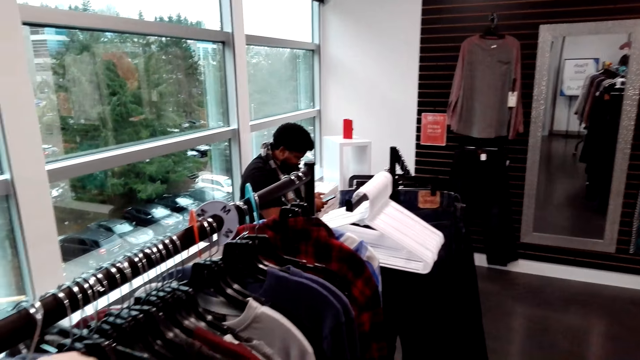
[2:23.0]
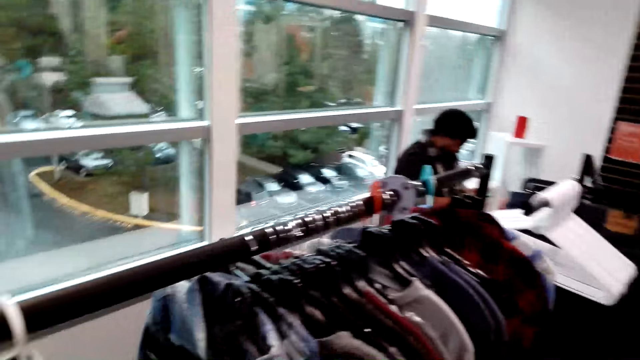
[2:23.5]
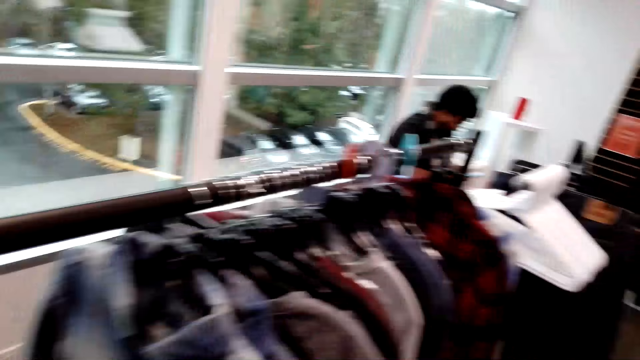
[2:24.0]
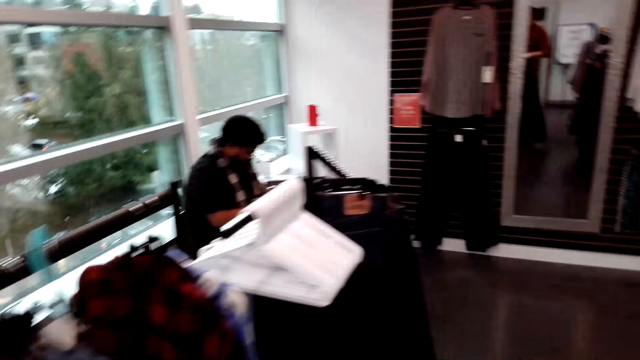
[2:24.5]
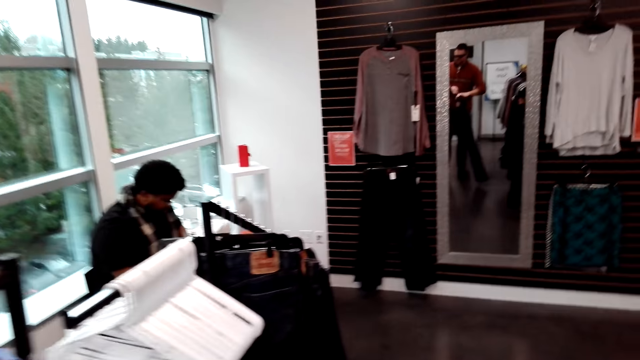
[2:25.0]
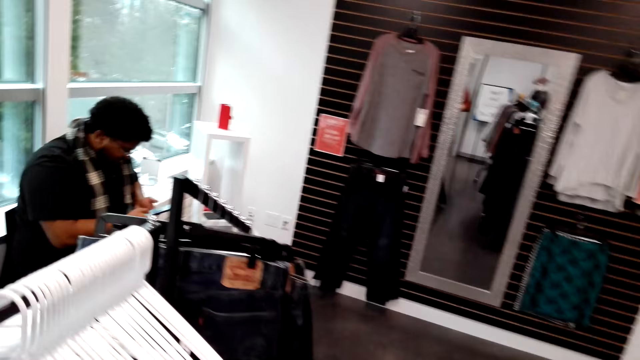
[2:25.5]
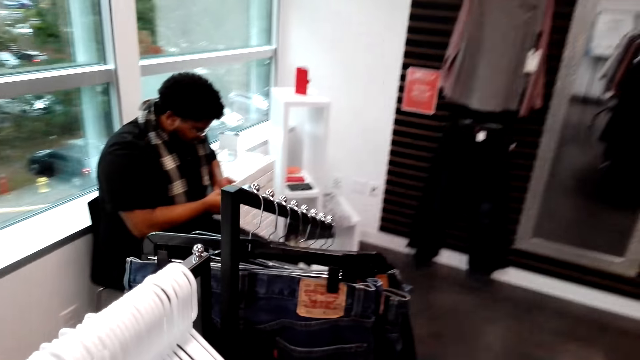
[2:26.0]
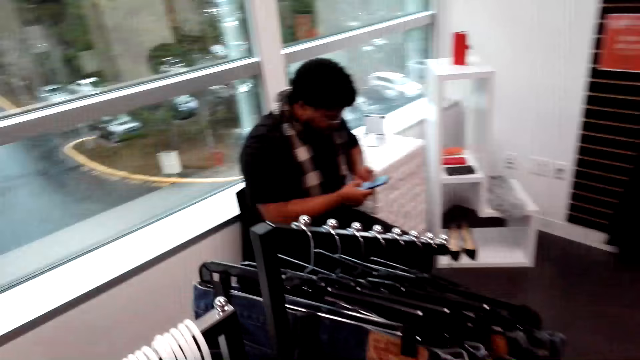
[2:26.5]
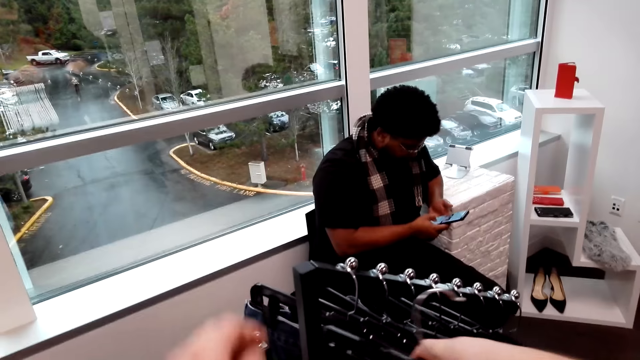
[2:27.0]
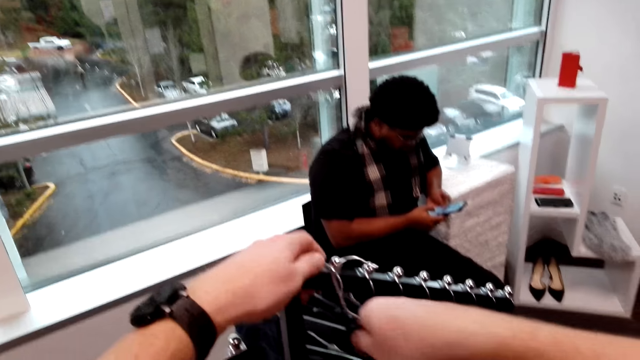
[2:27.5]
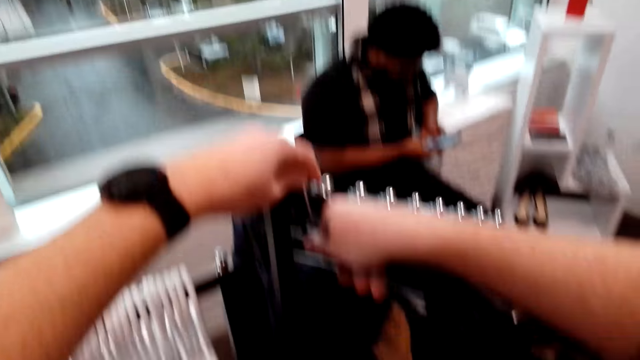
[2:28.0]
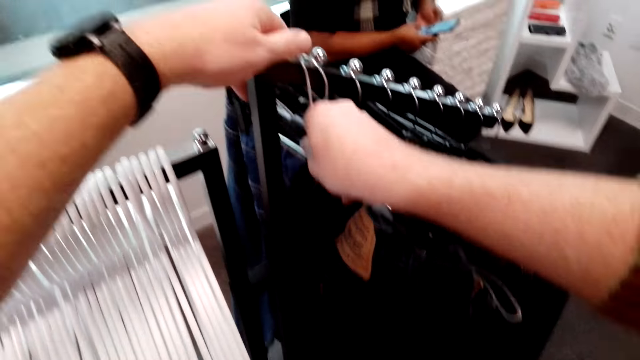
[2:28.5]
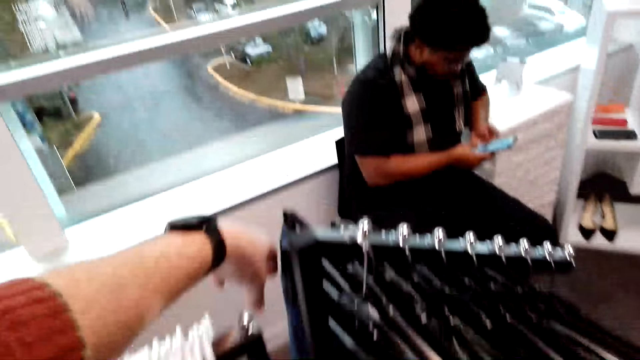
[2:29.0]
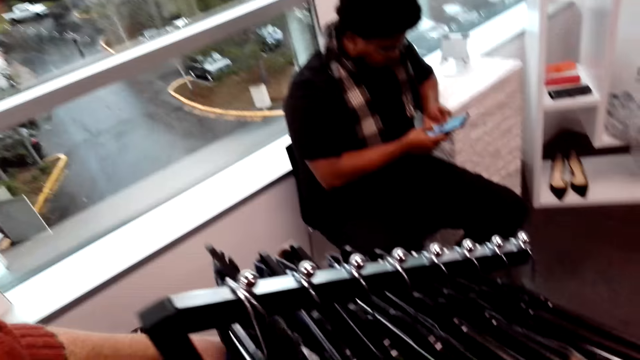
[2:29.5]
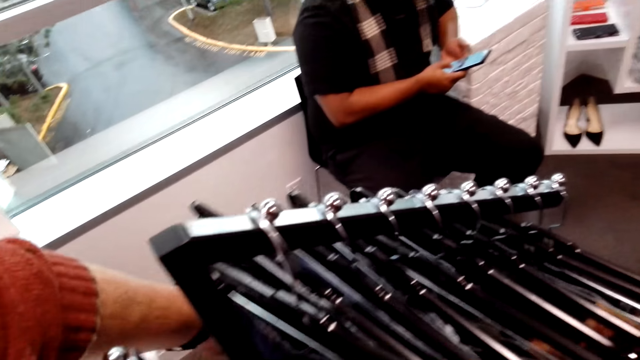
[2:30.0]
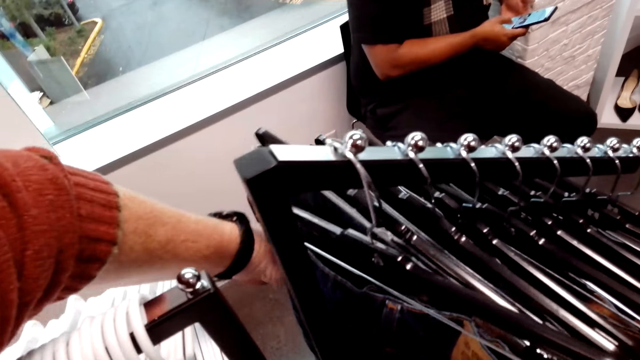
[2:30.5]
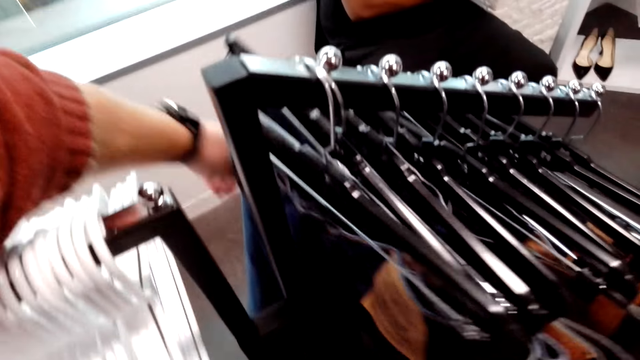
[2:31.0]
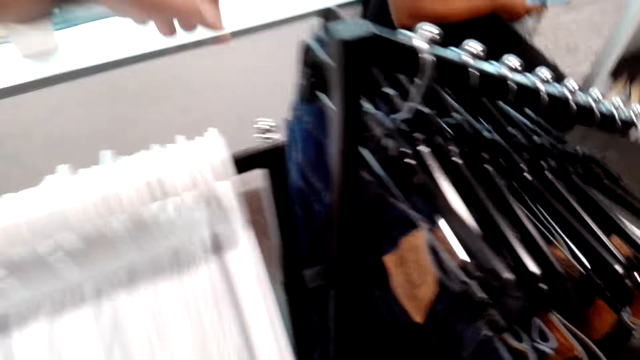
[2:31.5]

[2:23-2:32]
The camera wearer walks in the shop. They touch the trousers. They put the trouser on the cloth rack.

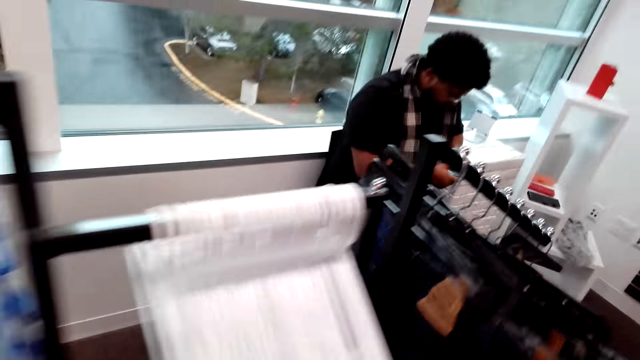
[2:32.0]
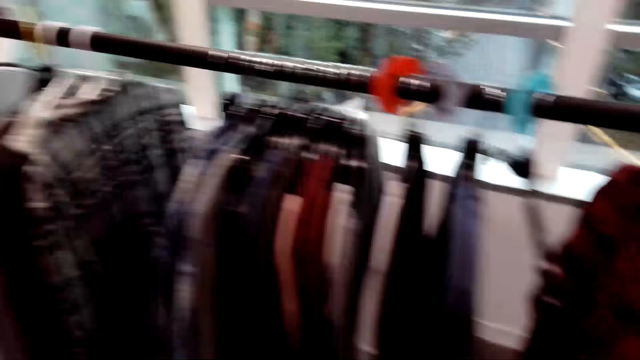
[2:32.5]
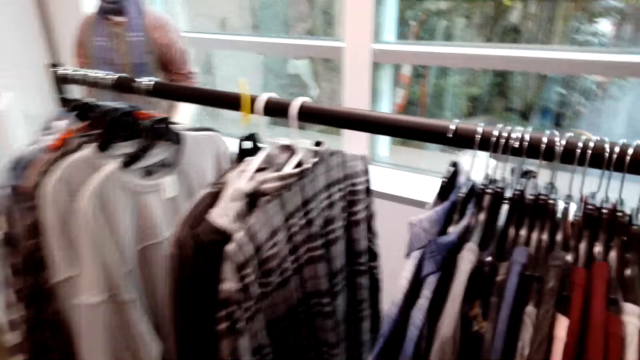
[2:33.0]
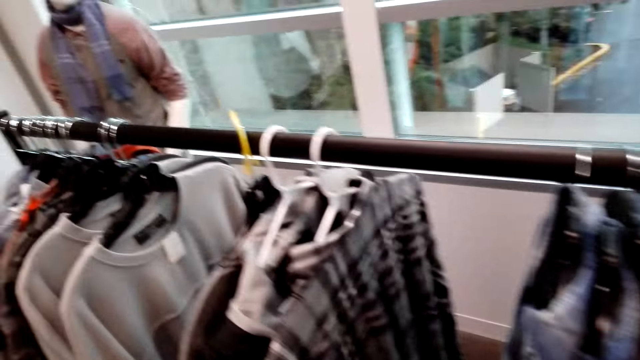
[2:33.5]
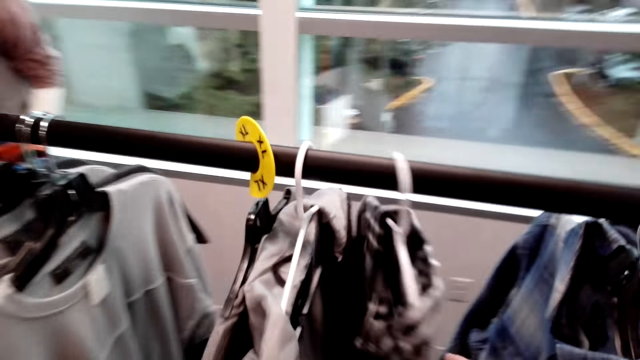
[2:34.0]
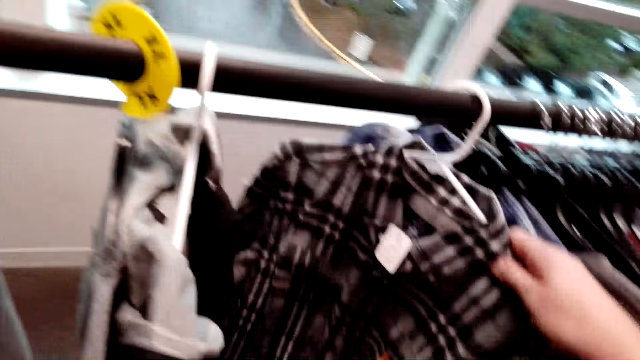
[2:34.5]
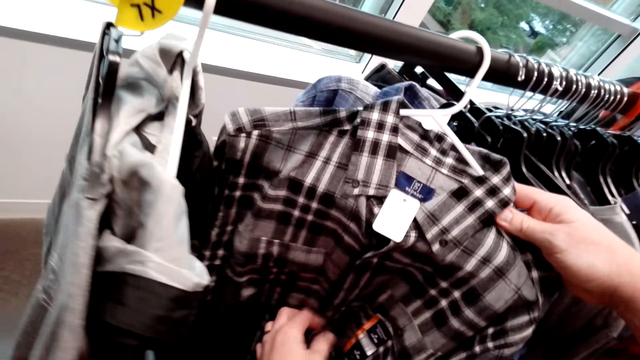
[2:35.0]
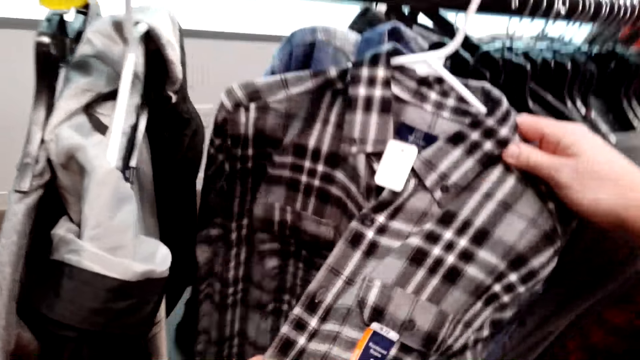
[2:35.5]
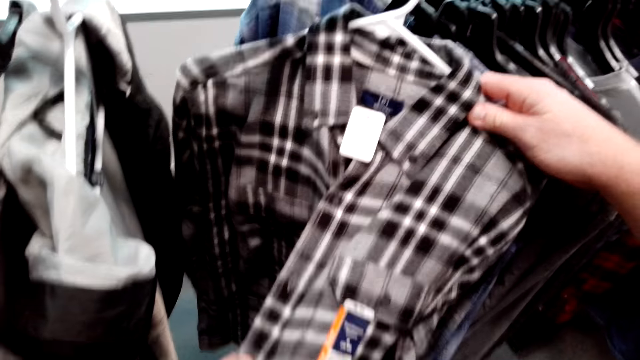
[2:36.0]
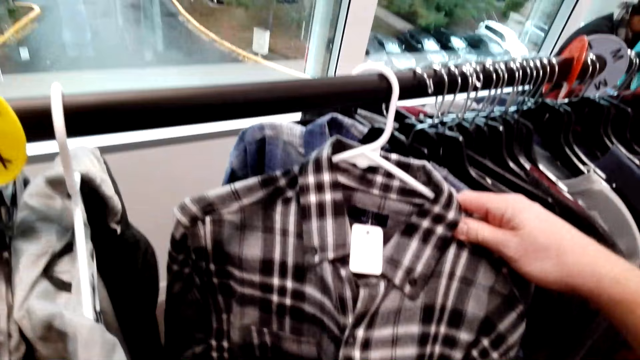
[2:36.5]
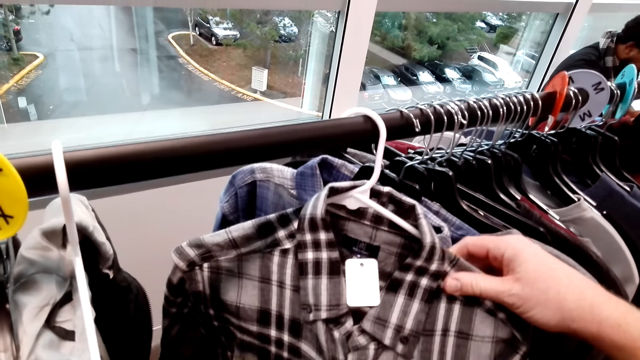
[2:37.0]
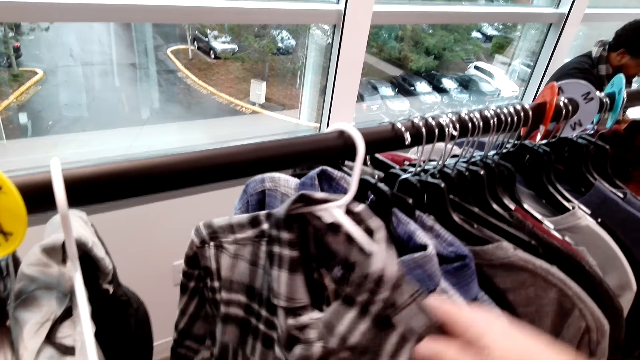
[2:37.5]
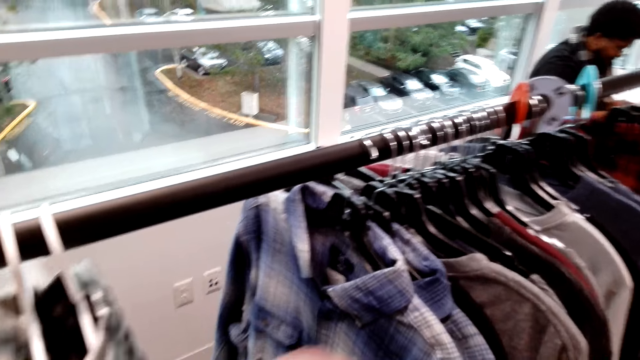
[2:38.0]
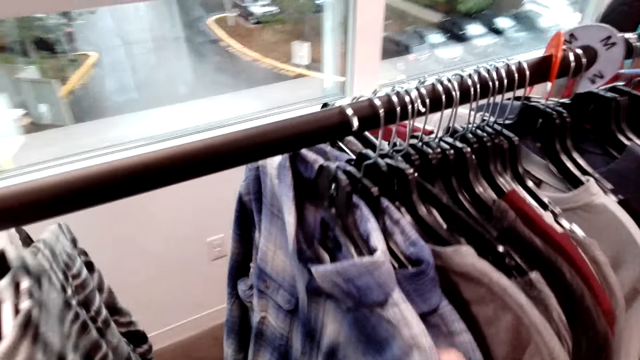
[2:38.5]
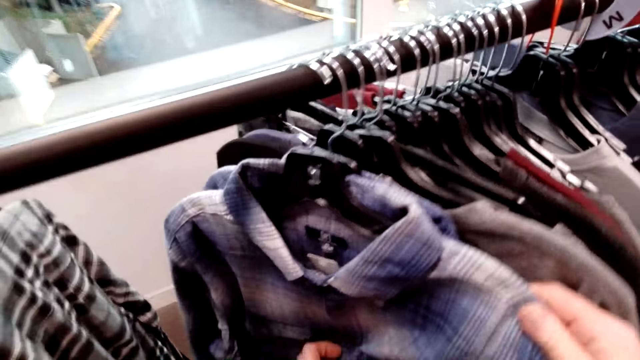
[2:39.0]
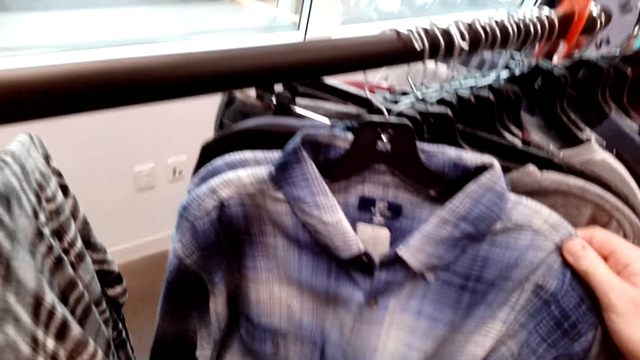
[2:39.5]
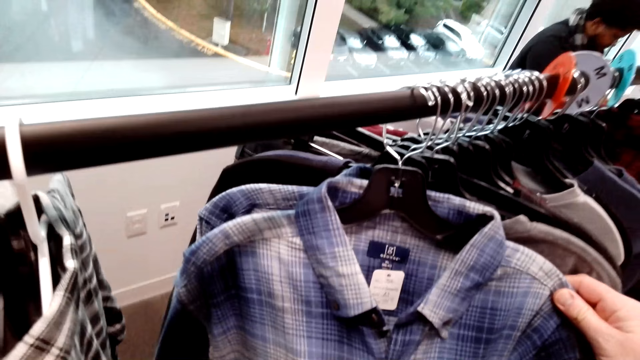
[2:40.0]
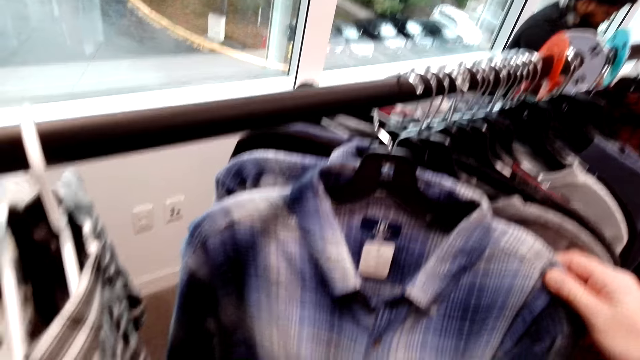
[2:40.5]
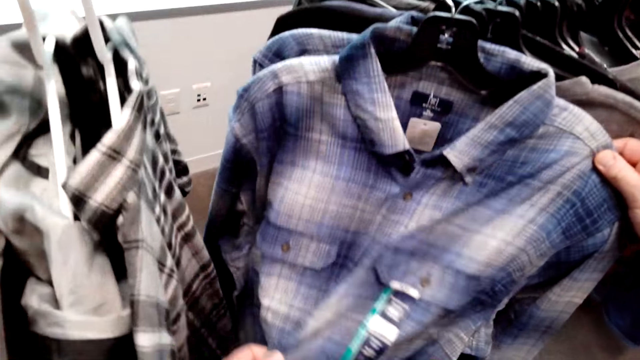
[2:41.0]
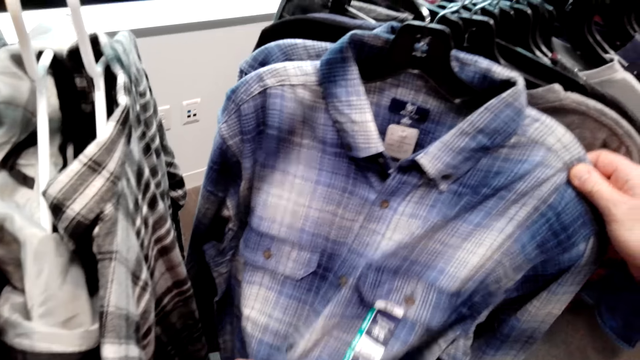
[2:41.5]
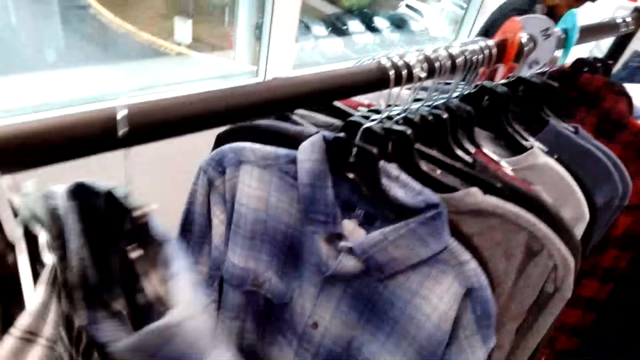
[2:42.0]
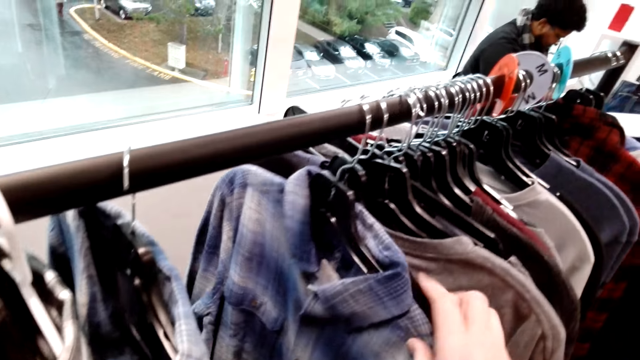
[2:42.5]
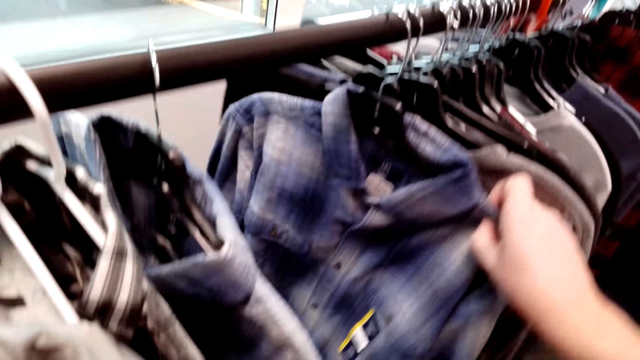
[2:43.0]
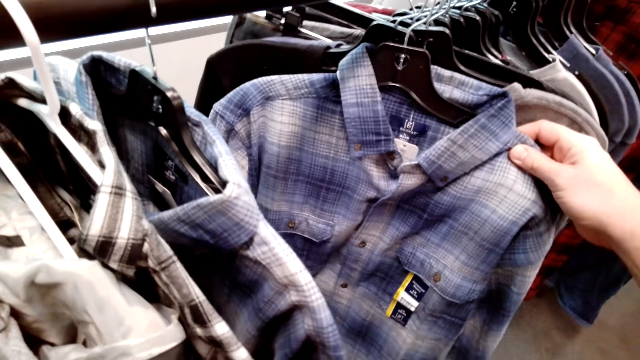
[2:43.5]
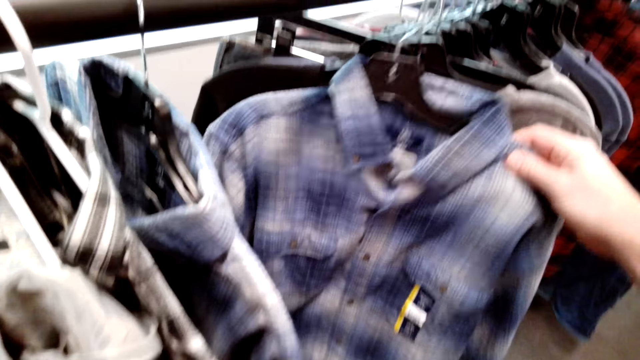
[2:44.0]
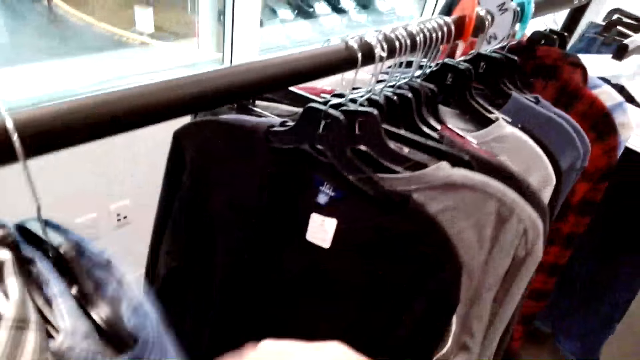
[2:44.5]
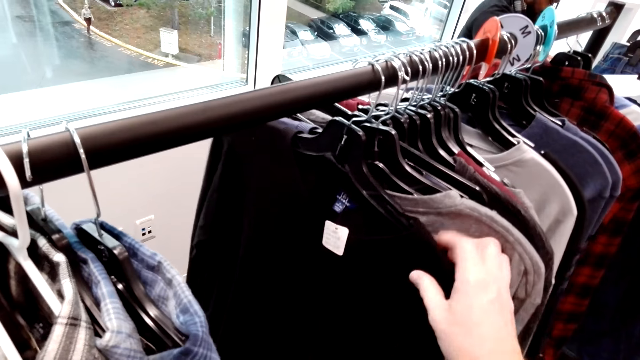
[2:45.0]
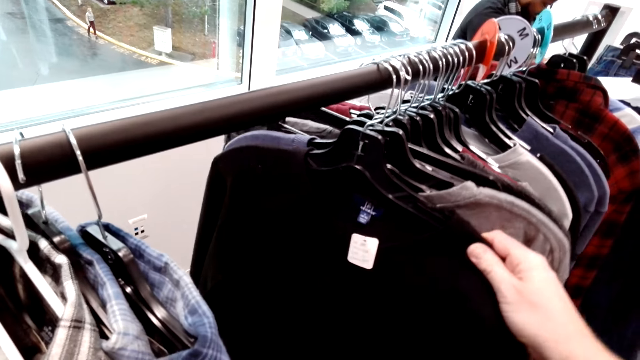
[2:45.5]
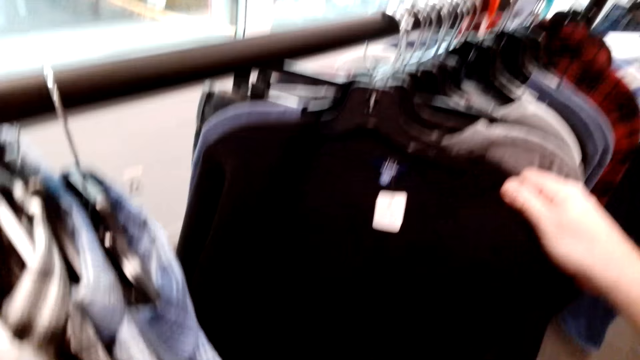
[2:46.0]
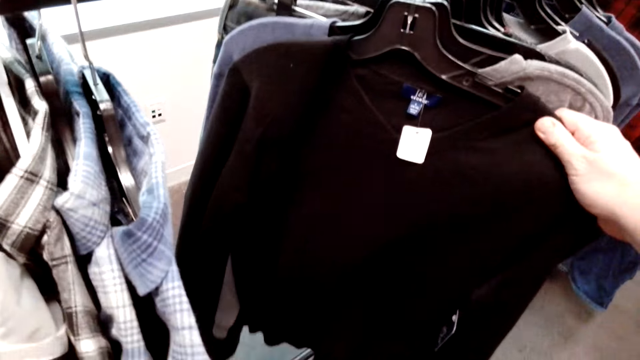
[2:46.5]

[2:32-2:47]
The camera wearer walks in the shop. They select the shirts from the cloth rack. They touch the shirts. They push the shirt on the cloth rack. They select the shirts from the cloth rack. They push the shirt on the cloth rack. They select the shirts from the cloth rack. They push the shirt on the cloth rack.
